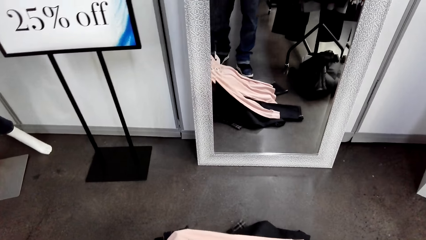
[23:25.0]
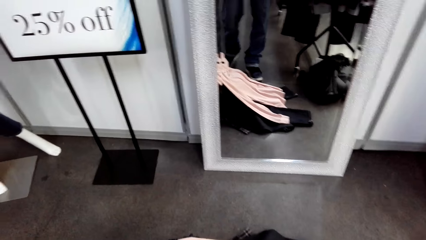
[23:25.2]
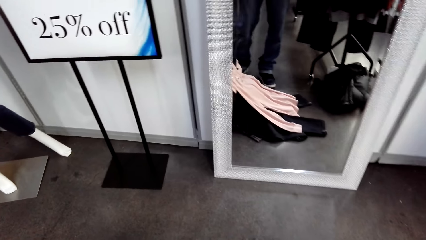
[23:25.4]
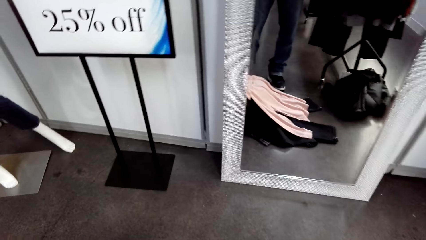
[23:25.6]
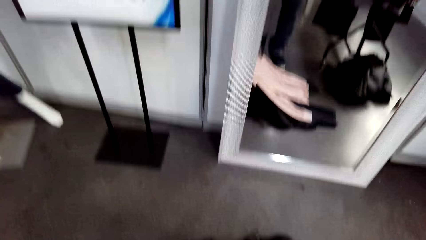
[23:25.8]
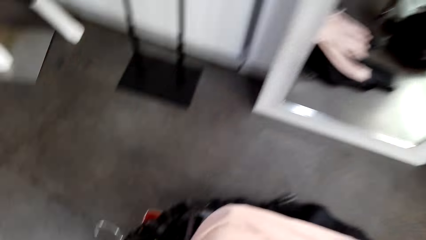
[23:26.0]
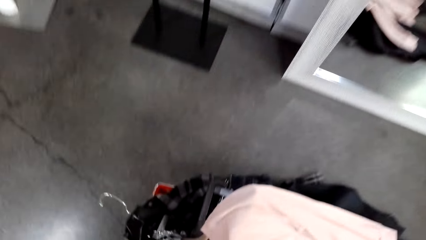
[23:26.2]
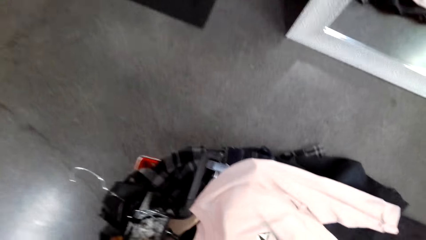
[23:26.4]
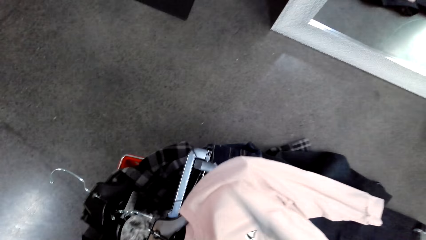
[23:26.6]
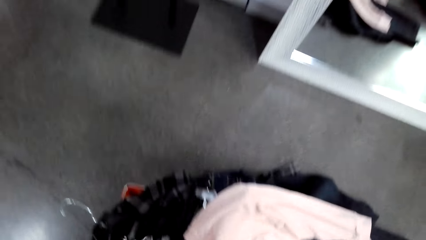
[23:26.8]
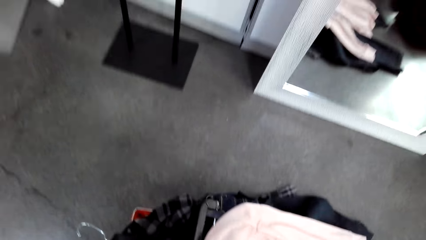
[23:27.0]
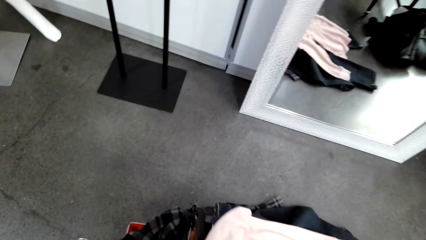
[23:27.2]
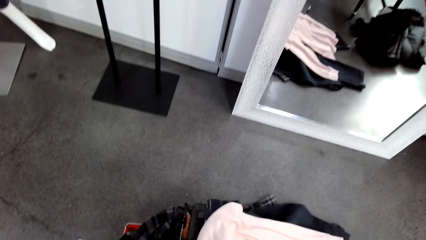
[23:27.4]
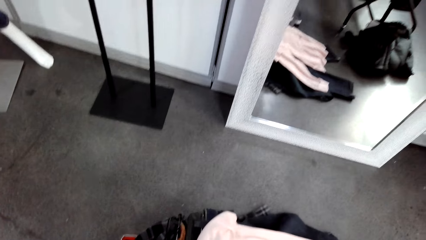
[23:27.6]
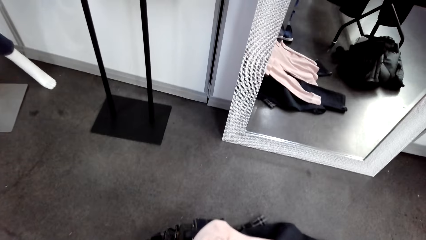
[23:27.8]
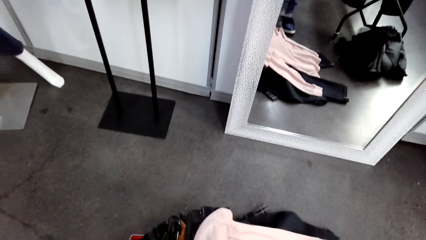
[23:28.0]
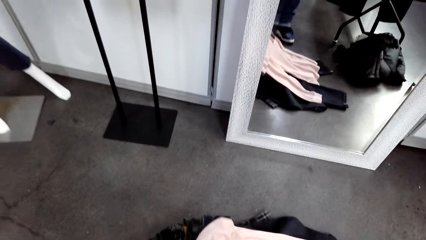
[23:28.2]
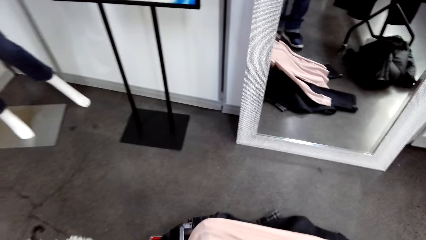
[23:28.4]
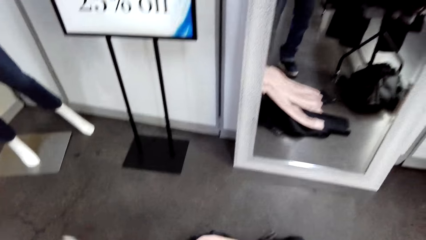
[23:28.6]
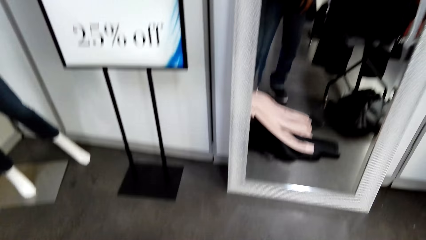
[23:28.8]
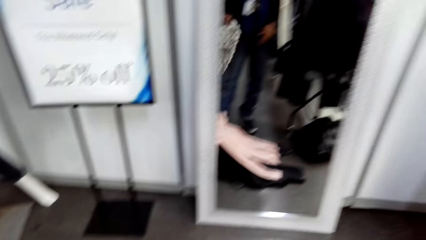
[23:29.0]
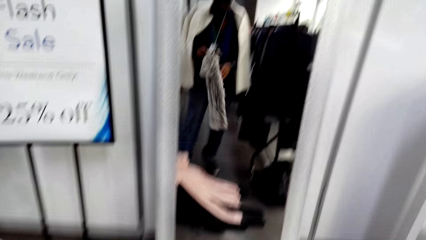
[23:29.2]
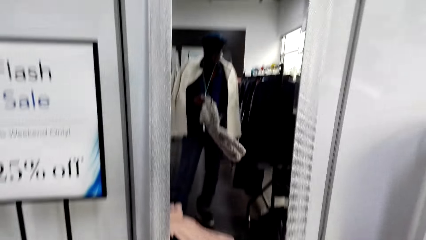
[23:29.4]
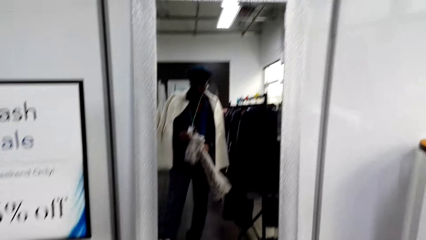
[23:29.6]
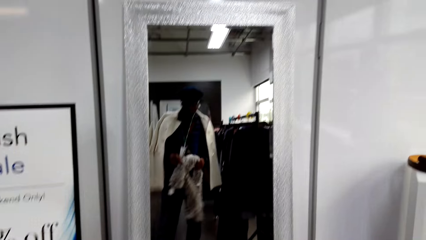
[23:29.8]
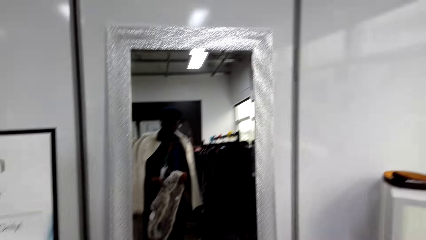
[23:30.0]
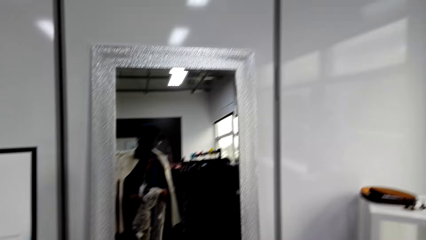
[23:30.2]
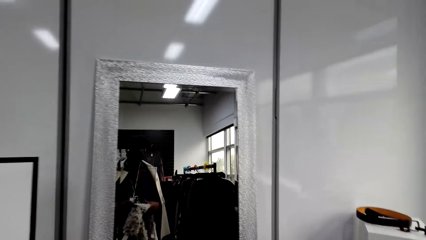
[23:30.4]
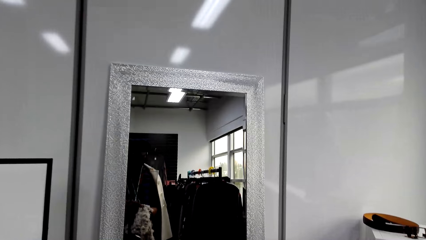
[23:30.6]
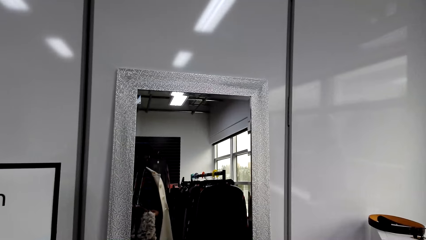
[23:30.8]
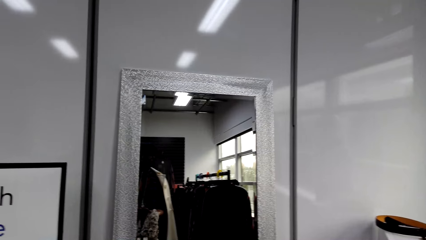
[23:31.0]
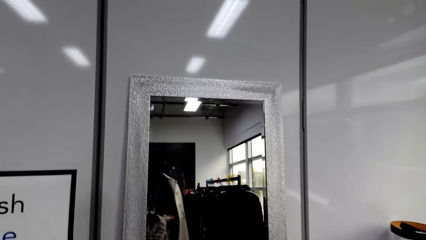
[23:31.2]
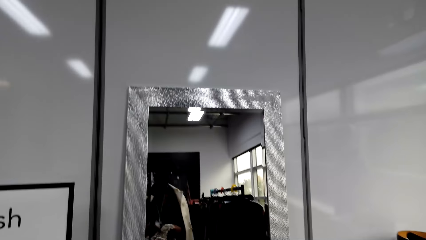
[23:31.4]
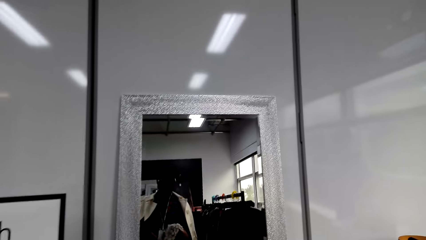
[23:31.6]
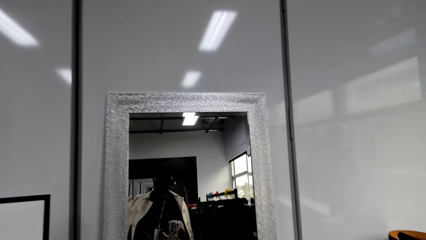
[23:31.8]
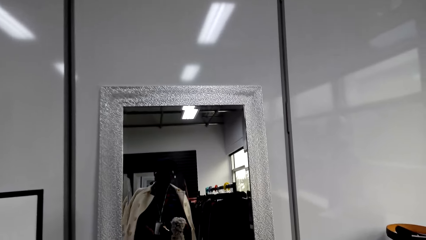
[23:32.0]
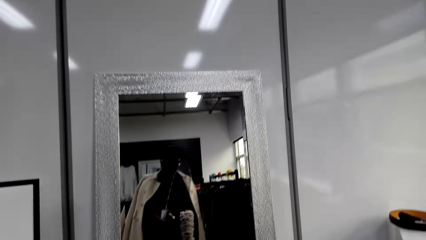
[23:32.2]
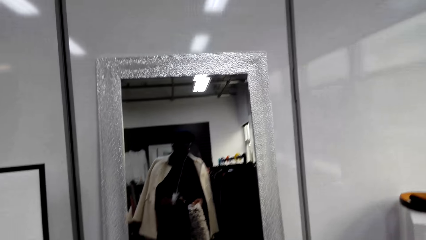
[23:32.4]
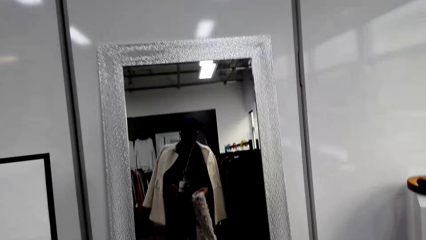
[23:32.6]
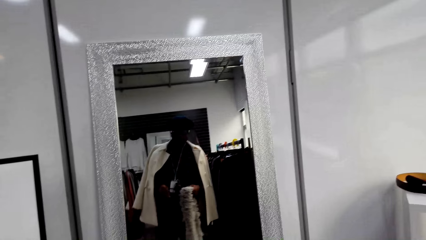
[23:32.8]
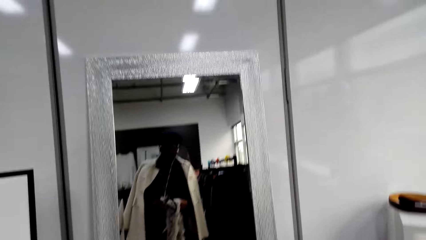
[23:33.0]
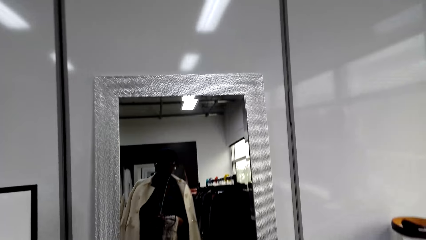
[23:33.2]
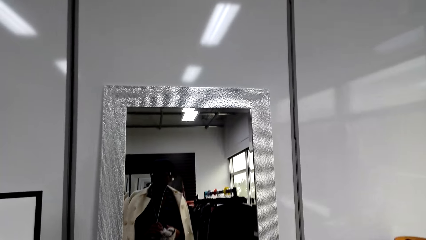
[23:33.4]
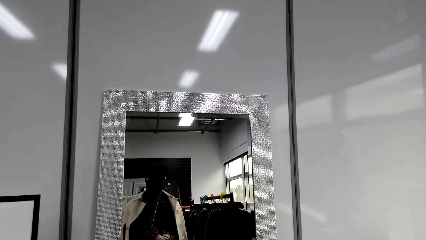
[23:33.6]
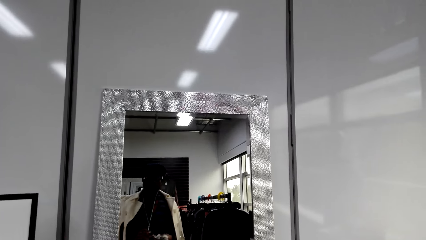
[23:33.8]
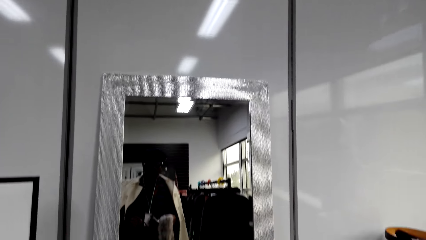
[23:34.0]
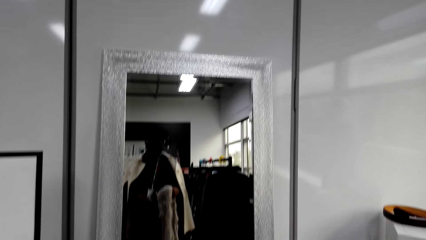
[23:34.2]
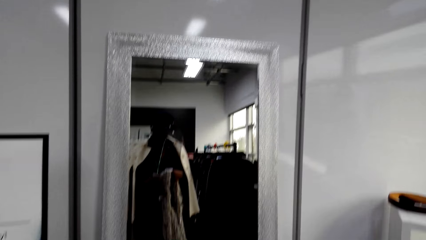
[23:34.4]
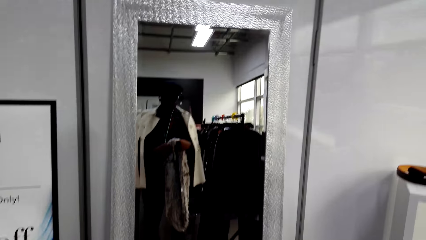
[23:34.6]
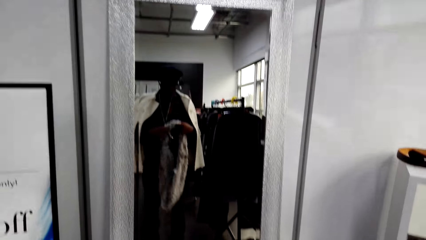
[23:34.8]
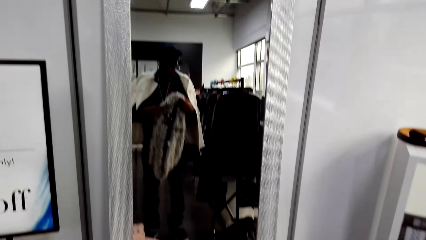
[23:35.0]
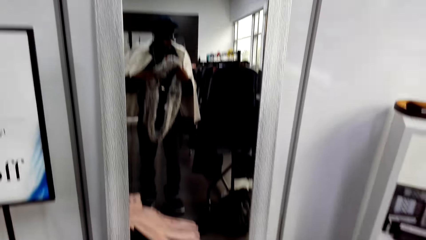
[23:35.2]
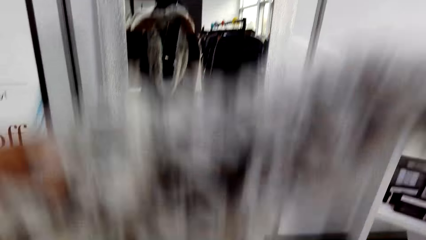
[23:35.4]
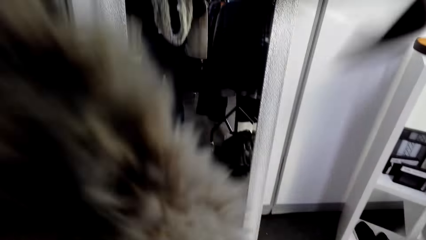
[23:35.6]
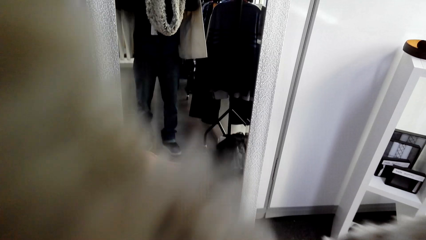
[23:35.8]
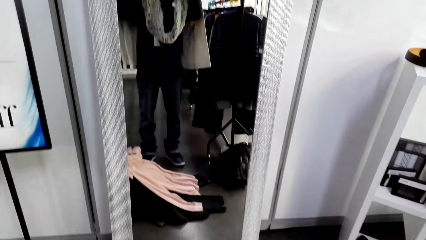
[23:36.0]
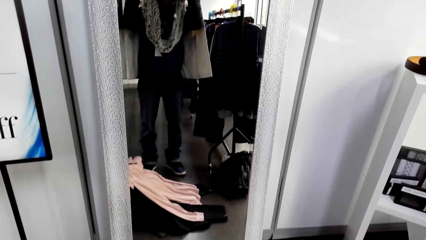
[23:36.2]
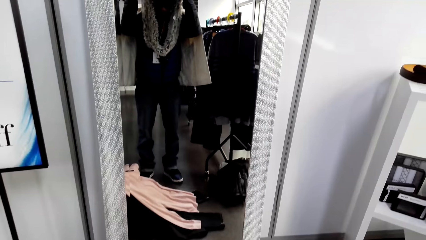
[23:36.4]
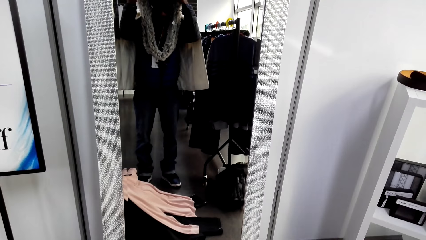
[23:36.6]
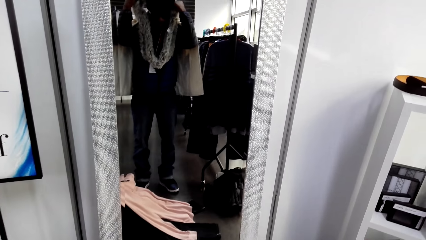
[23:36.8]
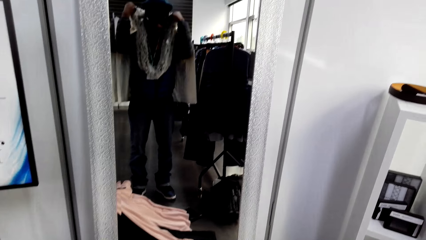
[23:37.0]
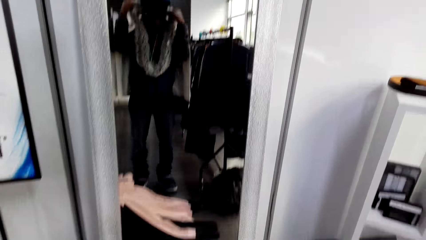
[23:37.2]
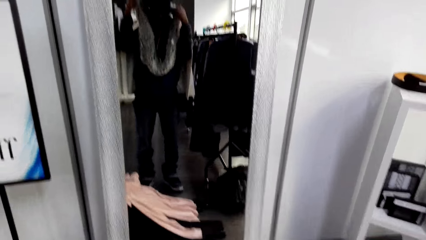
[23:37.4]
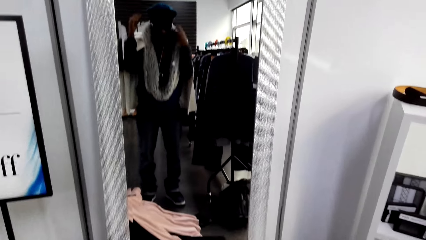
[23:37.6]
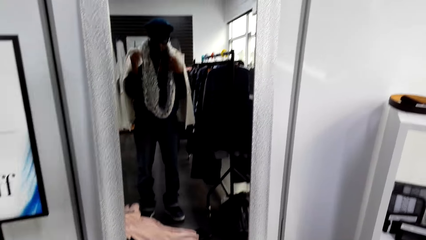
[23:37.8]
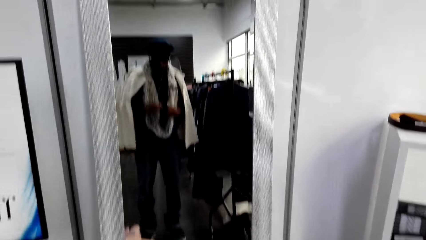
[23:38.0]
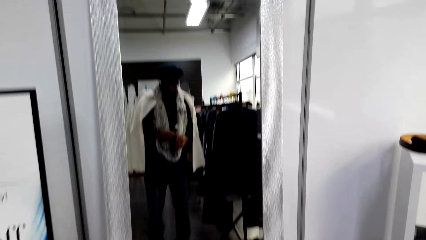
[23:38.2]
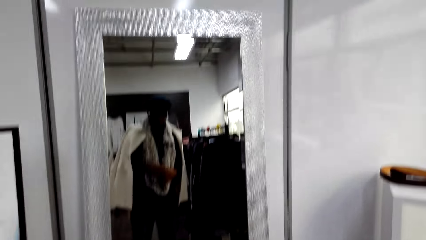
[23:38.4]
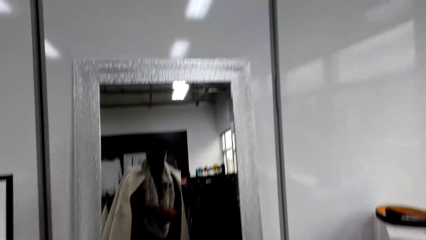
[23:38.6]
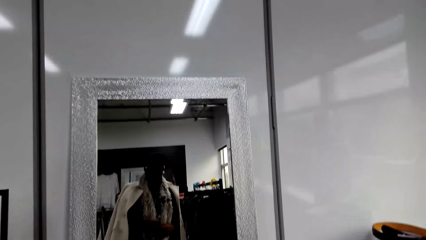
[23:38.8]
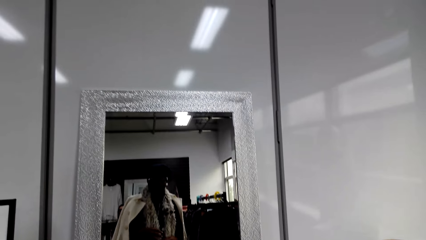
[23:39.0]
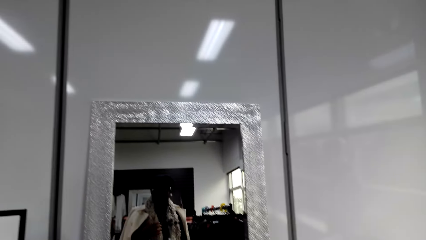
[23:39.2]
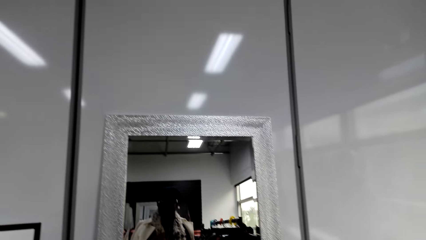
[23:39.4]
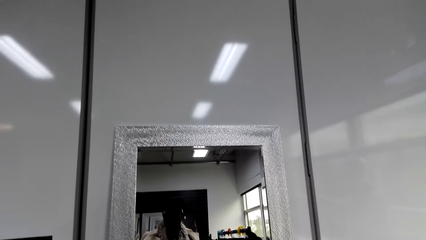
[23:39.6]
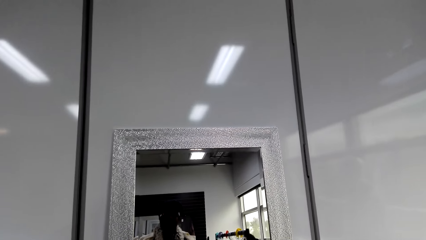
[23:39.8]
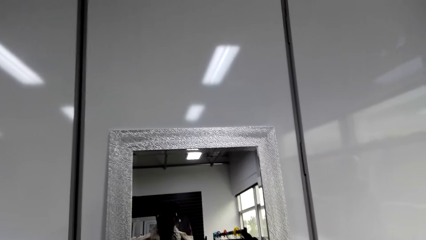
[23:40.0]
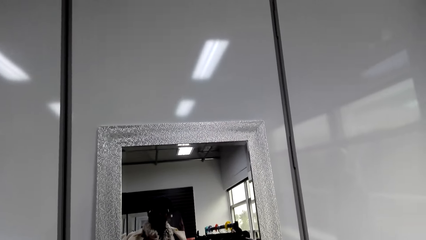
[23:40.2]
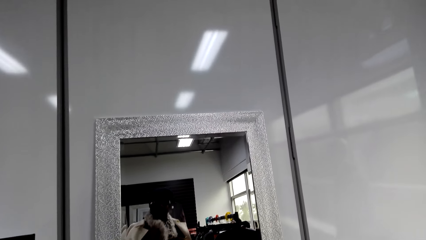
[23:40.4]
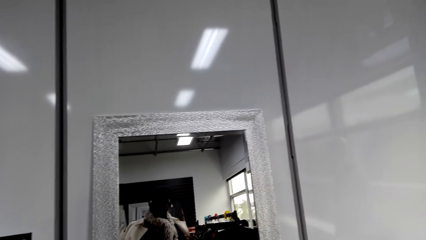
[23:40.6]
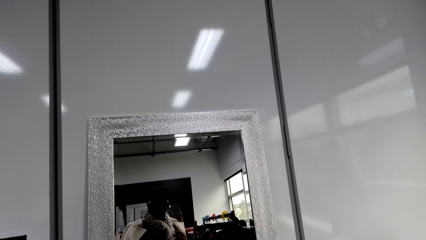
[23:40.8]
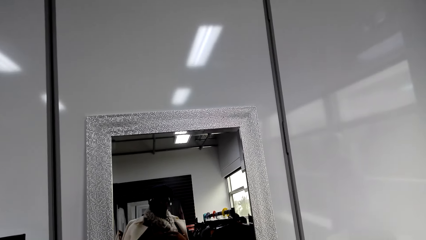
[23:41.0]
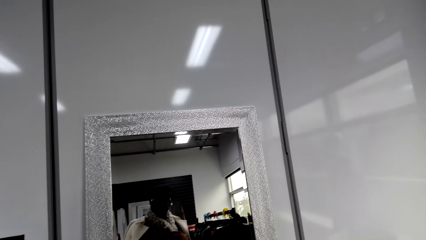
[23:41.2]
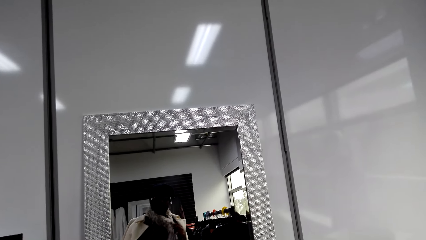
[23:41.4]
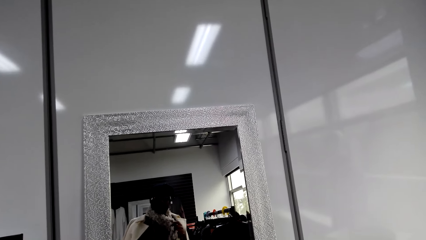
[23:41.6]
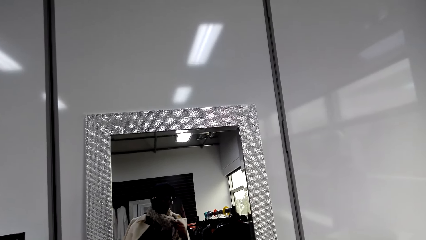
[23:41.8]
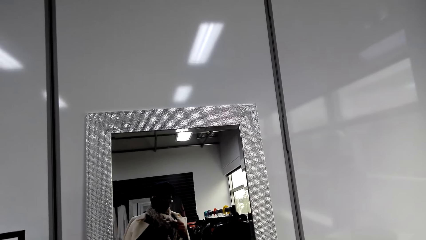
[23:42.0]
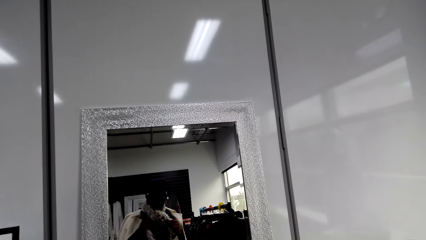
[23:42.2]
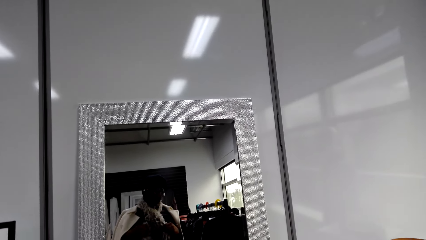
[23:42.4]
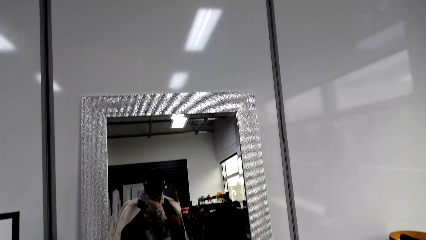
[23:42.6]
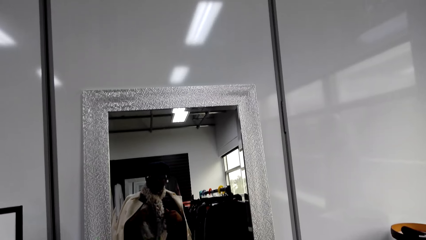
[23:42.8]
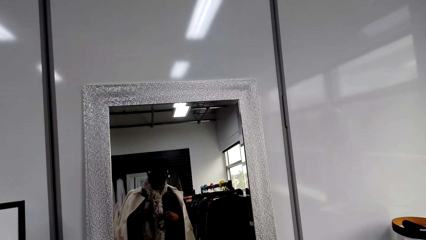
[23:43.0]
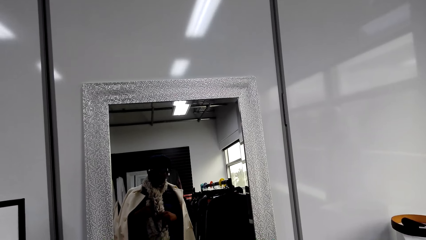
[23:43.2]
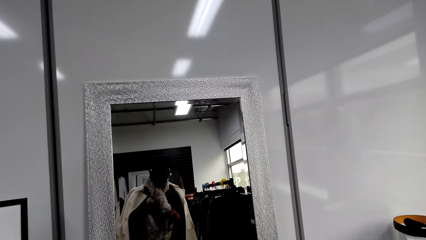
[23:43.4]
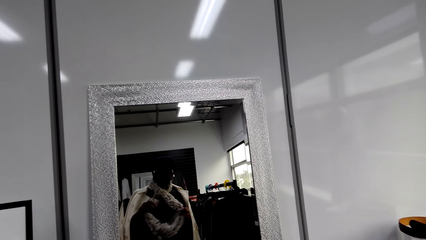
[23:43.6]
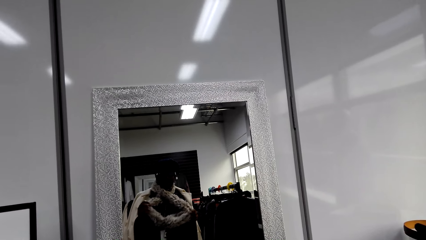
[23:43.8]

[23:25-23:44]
The camera wearer picks up the scarf from the shopping basket or trolley. They touch the clothes on the trolley. They put on the scarf.
